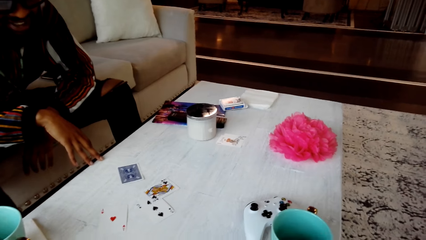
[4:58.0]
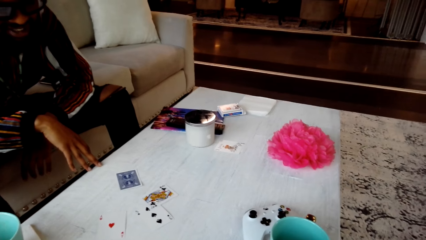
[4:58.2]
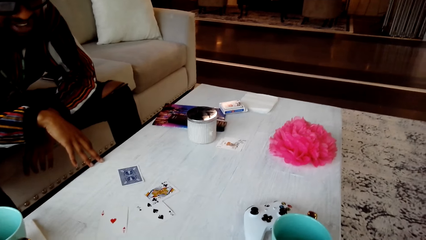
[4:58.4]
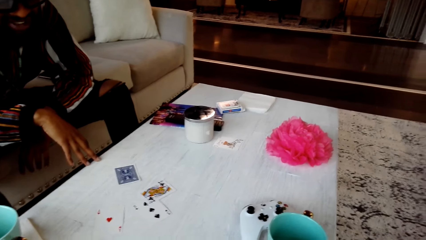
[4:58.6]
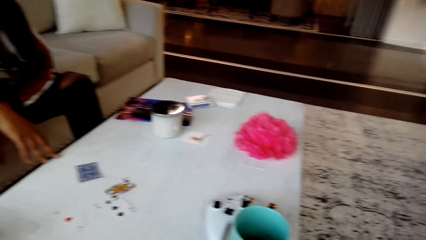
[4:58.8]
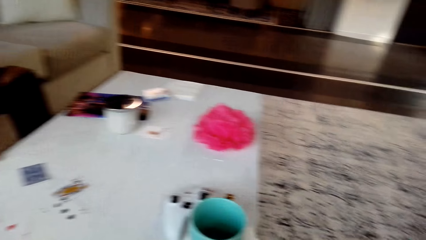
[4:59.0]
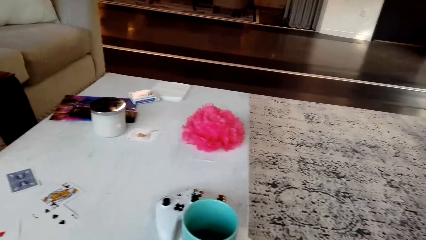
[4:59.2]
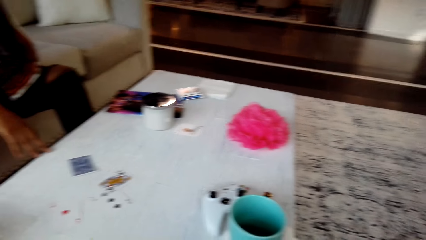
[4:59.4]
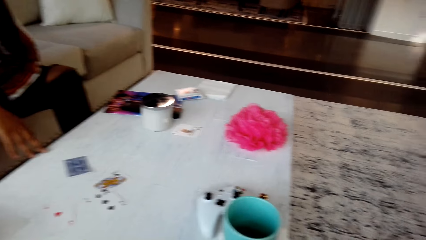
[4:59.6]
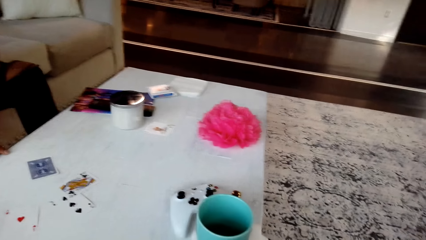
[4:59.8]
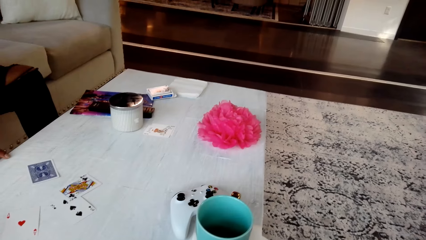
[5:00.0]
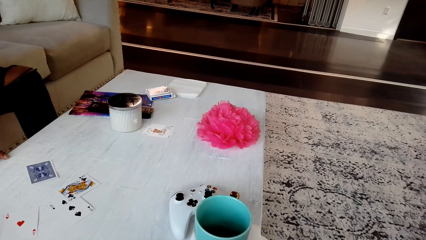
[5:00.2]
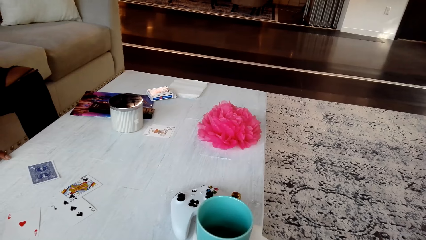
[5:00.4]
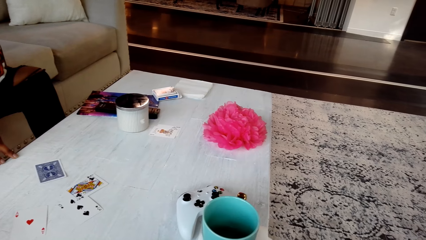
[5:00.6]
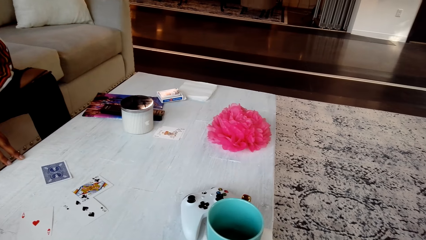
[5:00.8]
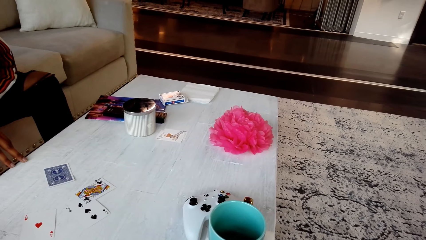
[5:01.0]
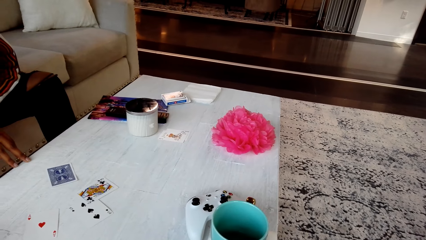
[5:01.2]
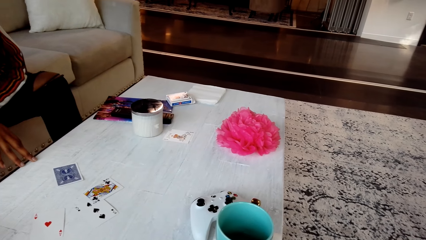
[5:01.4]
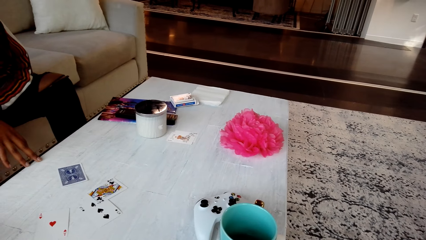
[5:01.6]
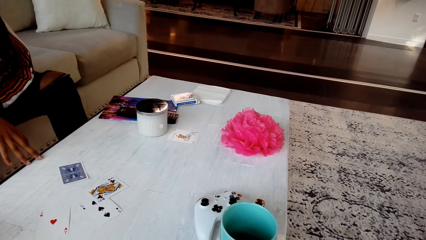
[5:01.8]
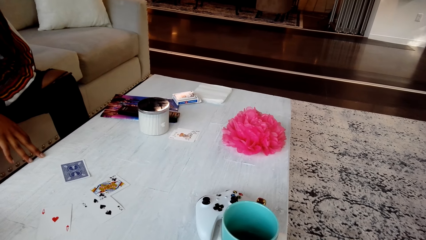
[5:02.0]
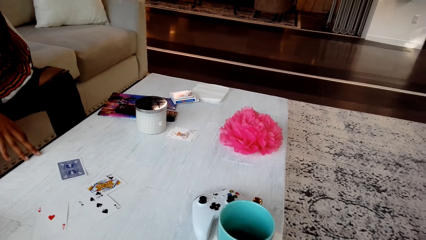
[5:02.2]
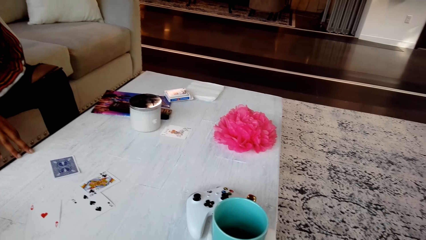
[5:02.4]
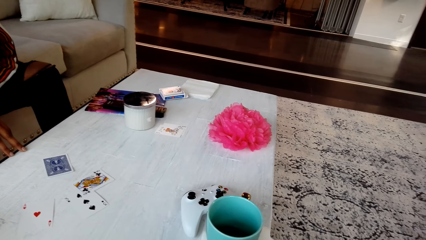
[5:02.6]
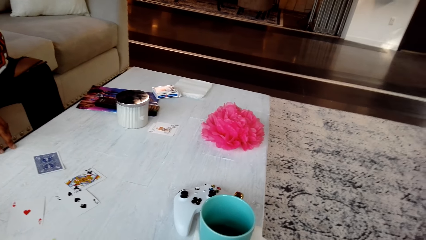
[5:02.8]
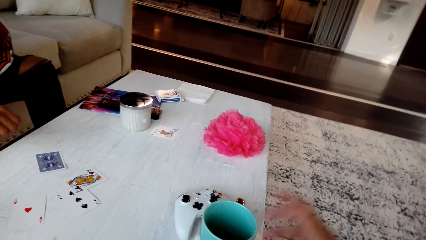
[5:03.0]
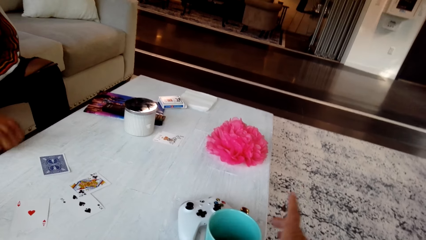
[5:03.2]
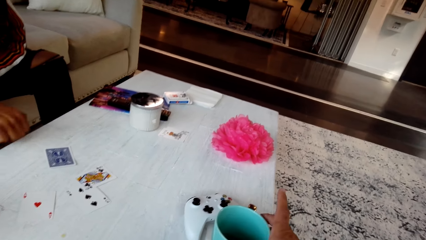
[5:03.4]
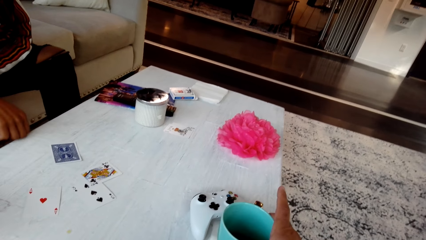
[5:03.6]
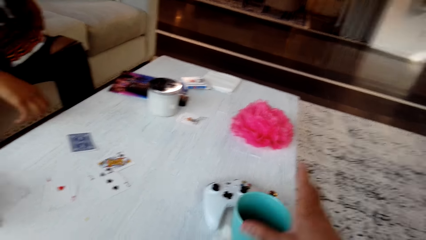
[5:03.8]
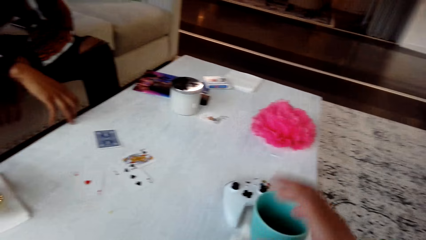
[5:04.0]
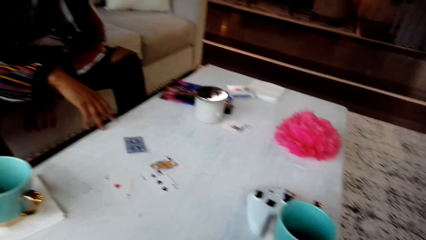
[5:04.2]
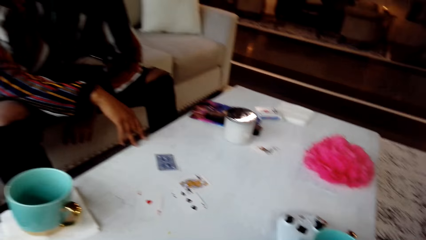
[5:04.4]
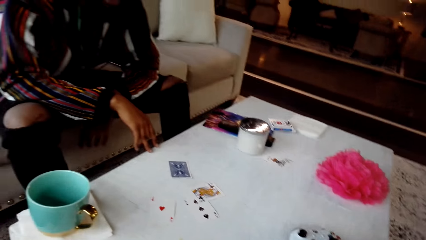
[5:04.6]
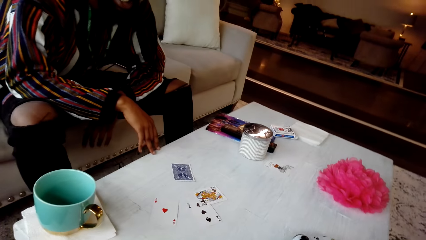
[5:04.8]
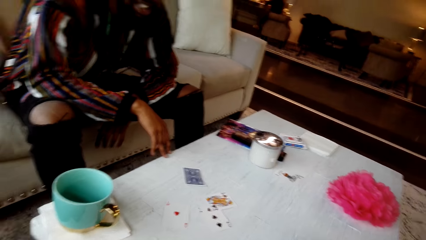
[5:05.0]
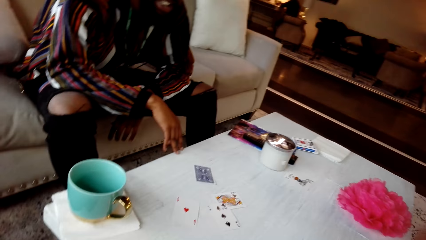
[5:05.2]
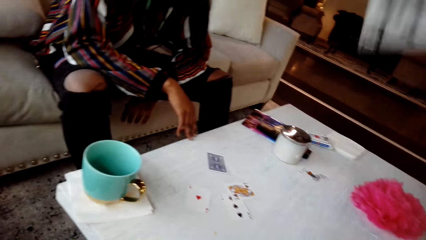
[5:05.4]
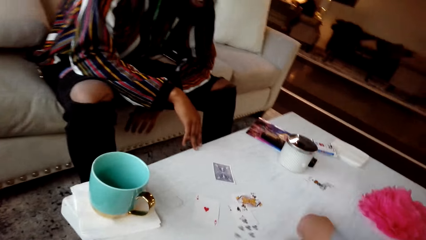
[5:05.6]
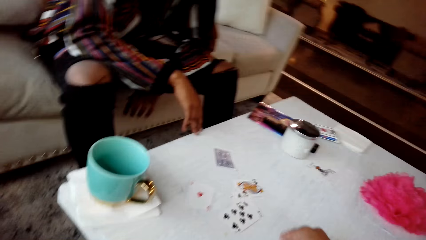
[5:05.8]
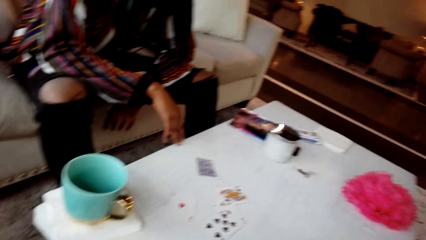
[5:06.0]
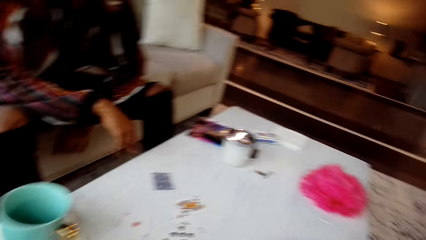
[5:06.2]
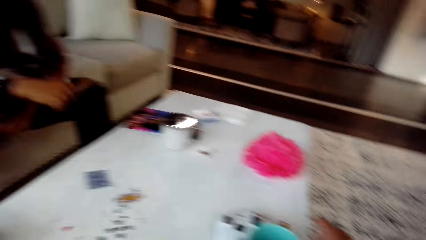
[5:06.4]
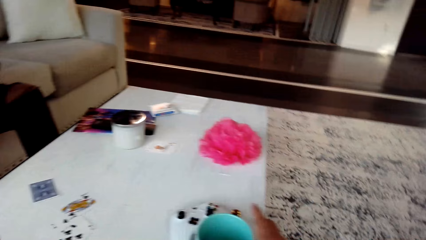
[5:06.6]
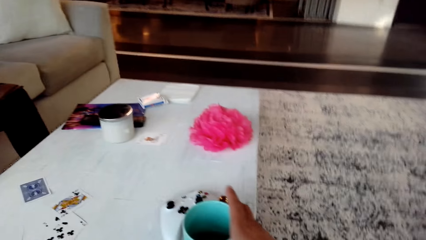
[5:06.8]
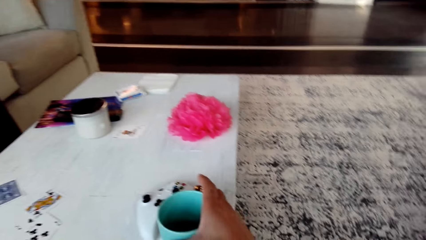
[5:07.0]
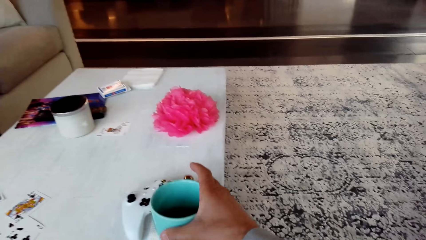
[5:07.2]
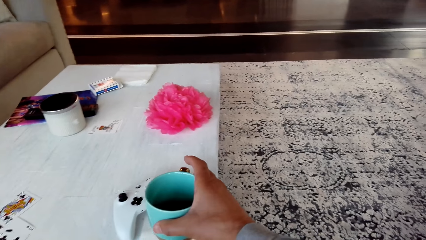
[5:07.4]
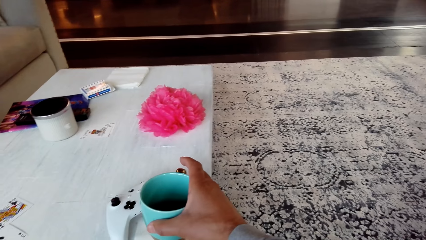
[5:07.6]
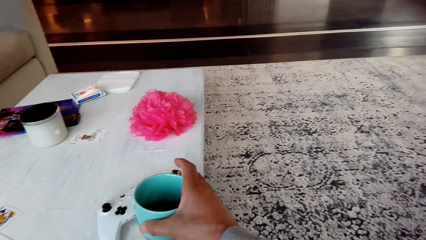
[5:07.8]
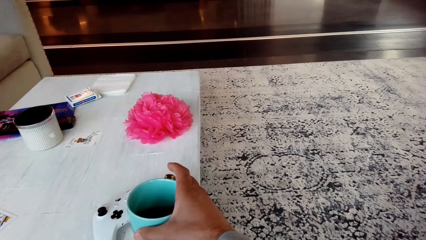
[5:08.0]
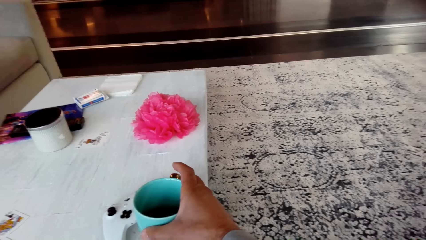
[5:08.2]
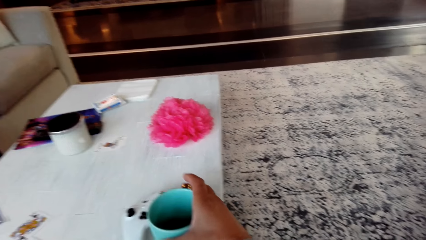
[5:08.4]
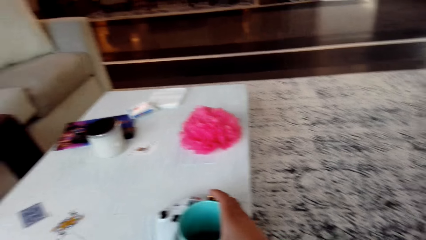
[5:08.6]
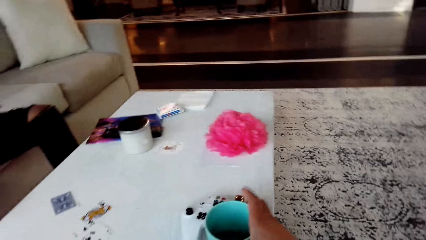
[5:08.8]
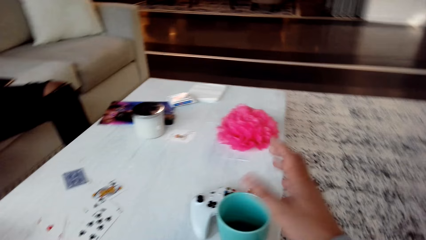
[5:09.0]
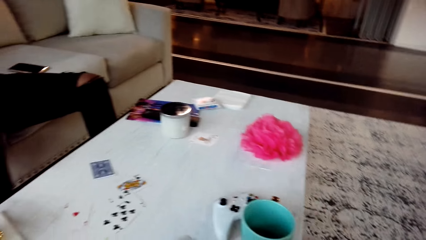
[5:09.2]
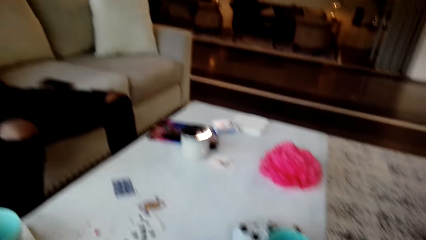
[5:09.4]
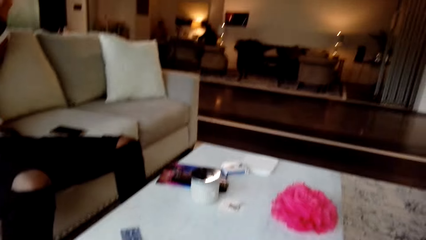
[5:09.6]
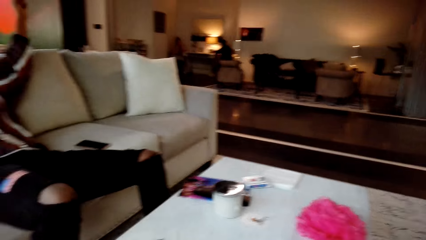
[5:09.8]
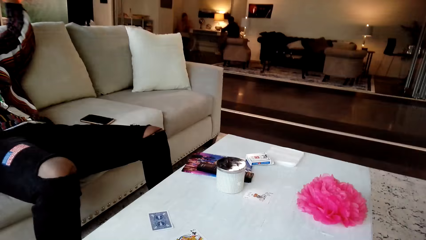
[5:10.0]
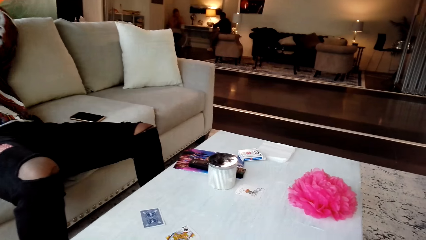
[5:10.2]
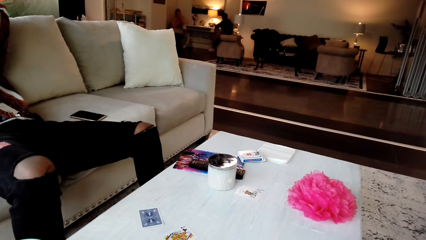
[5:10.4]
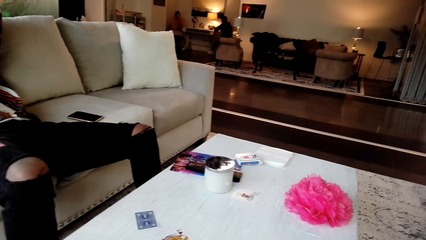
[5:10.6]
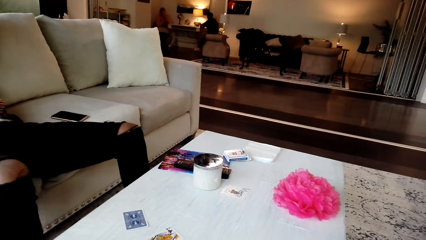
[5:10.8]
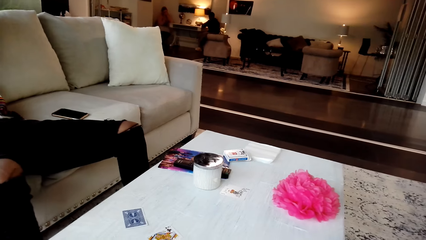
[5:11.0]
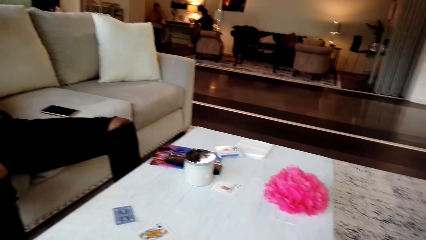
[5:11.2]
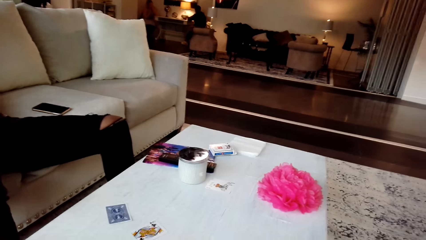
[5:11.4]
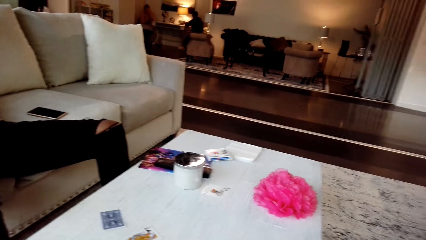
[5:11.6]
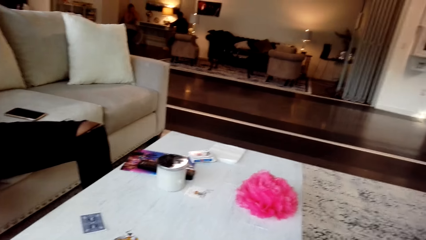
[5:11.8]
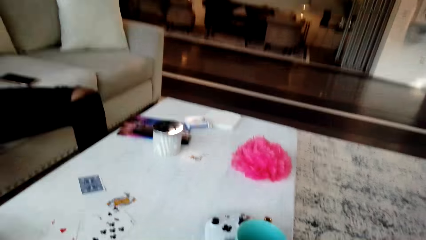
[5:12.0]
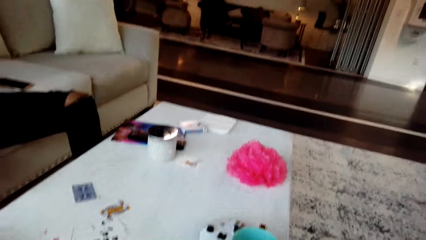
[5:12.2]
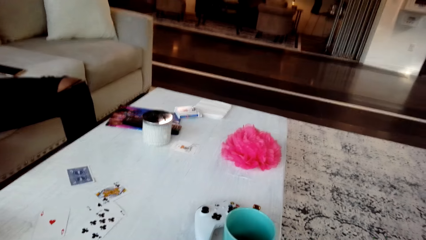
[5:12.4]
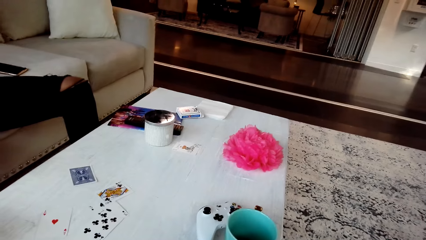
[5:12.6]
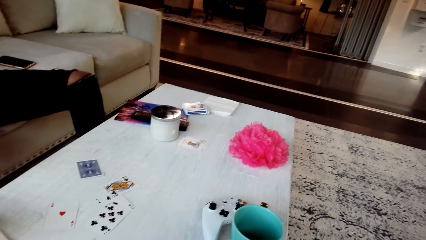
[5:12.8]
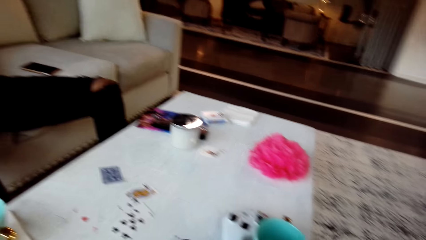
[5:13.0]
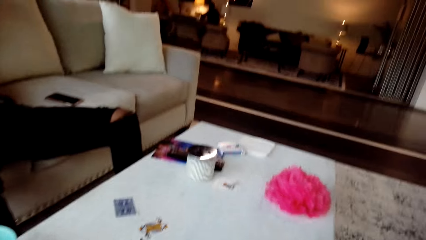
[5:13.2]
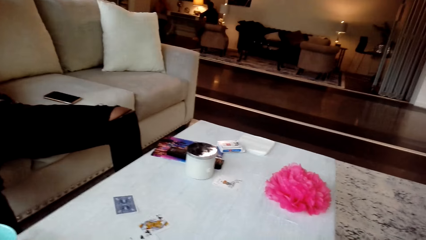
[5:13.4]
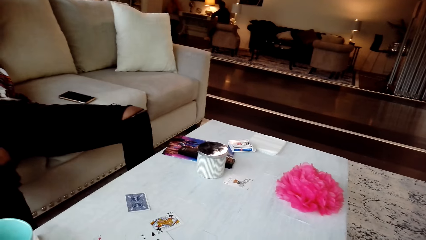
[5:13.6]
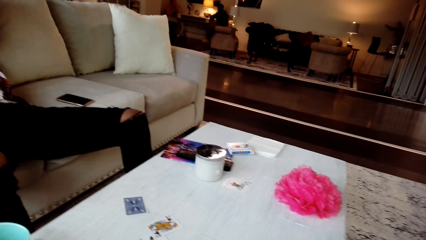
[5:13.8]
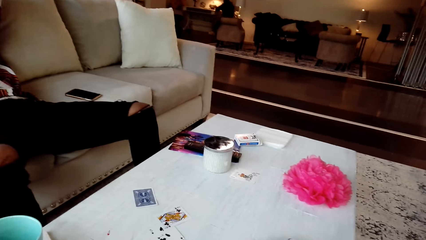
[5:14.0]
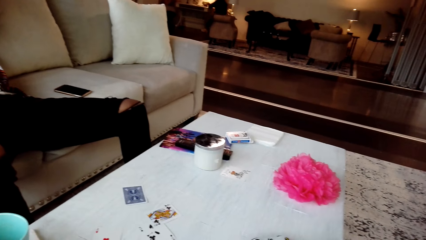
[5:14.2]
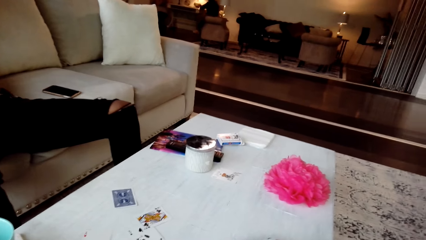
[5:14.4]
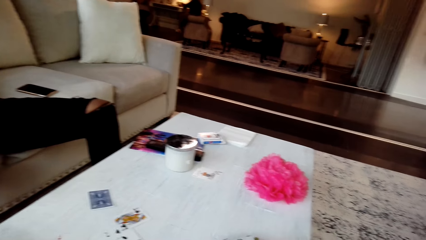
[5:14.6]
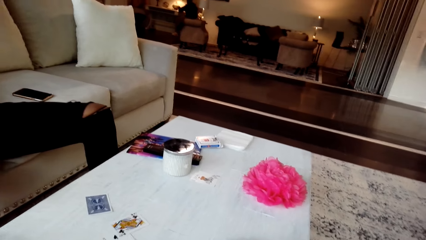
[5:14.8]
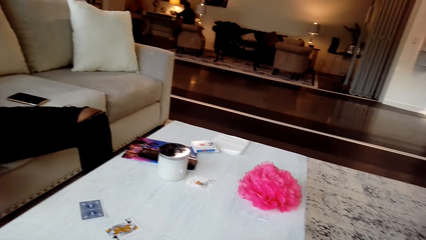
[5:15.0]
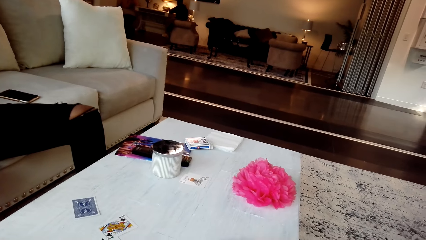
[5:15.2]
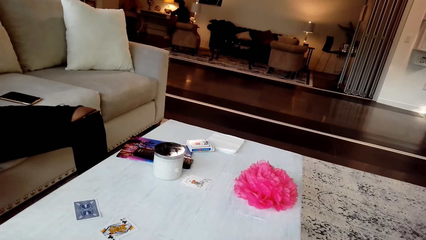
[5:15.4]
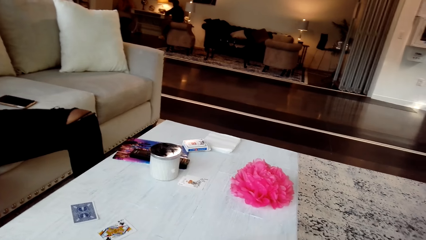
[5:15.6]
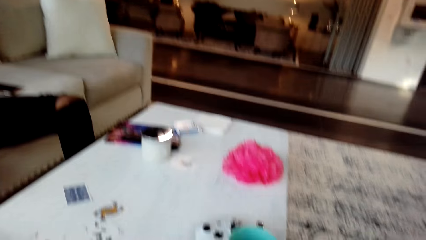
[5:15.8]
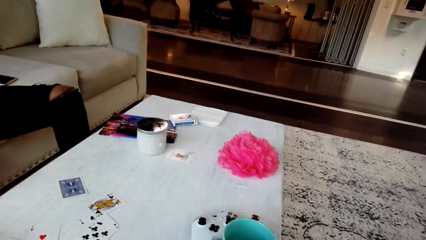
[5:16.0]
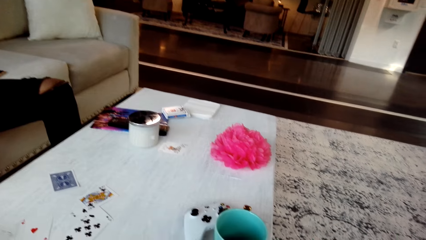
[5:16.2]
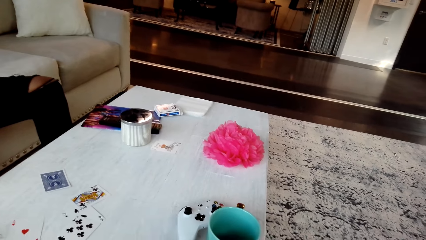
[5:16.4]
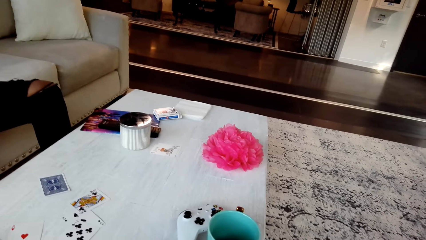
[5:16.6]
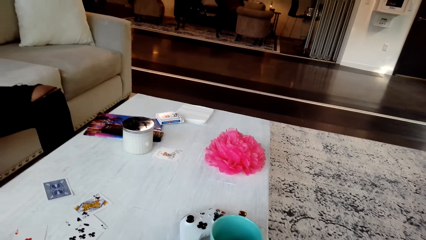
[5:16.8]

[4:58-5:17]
The camera wearer looks around the table. They hold a cup. They place cards on the table. They push the cup aside on the table. They converse with a man. They look around the area.
